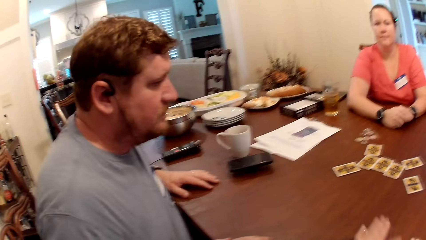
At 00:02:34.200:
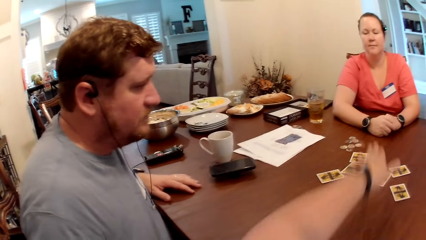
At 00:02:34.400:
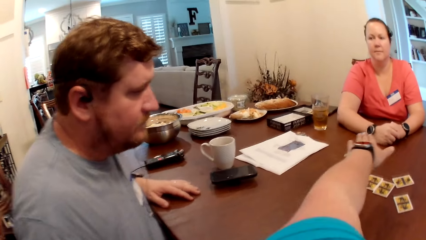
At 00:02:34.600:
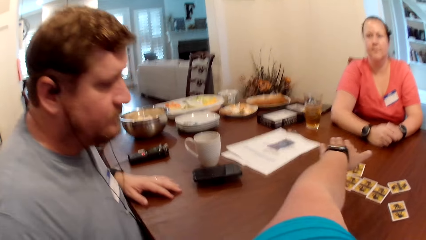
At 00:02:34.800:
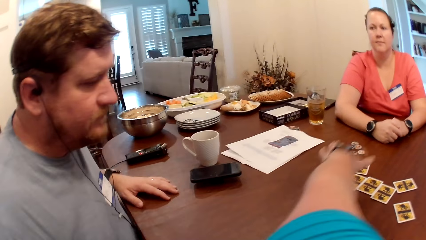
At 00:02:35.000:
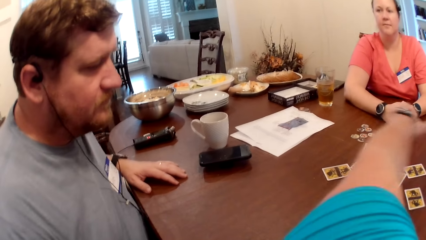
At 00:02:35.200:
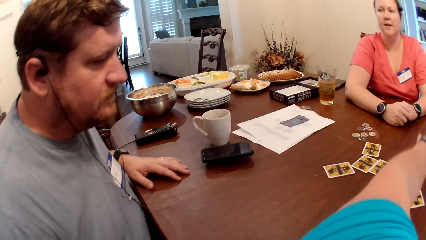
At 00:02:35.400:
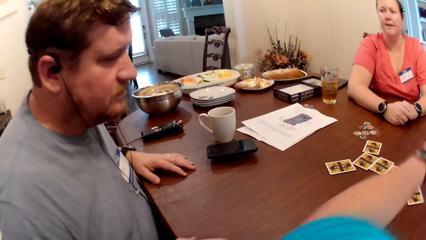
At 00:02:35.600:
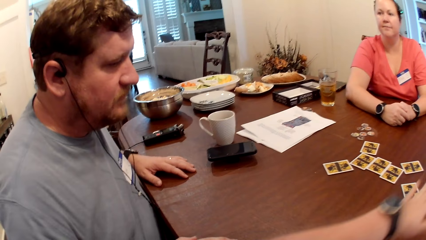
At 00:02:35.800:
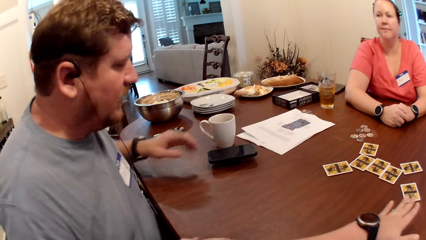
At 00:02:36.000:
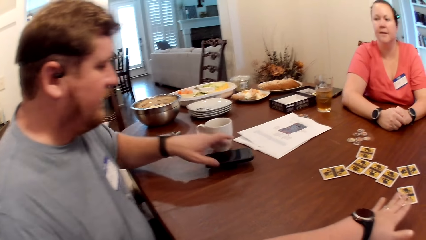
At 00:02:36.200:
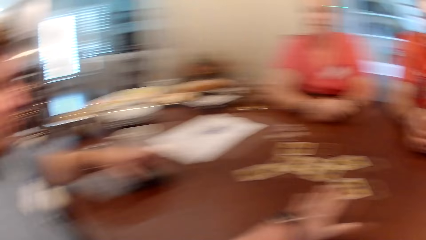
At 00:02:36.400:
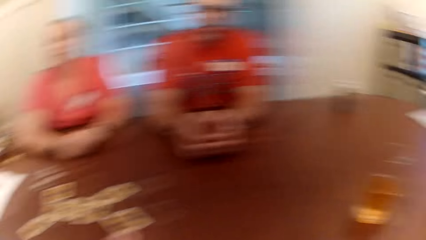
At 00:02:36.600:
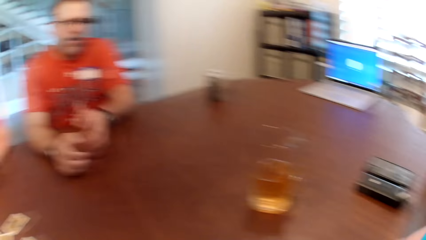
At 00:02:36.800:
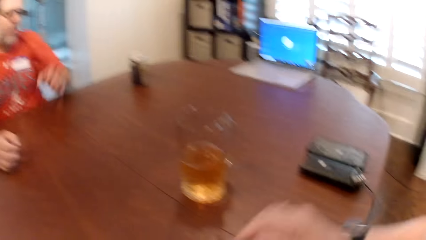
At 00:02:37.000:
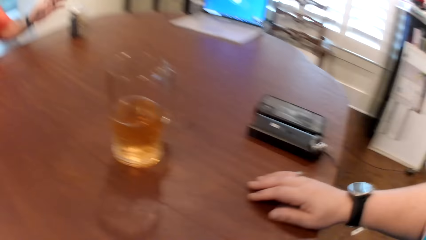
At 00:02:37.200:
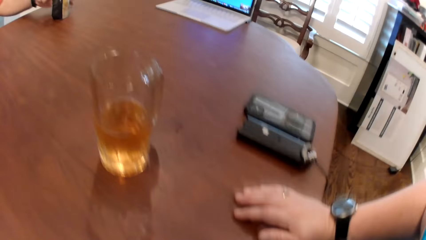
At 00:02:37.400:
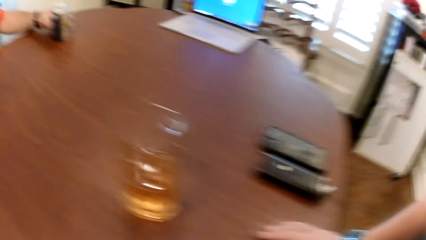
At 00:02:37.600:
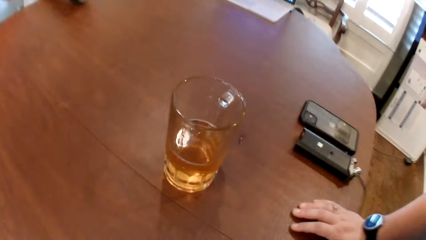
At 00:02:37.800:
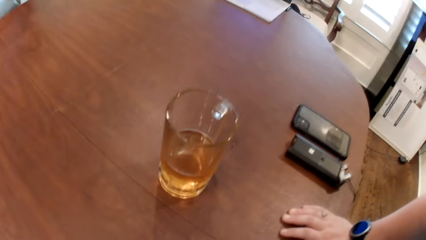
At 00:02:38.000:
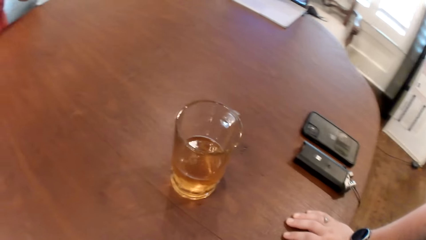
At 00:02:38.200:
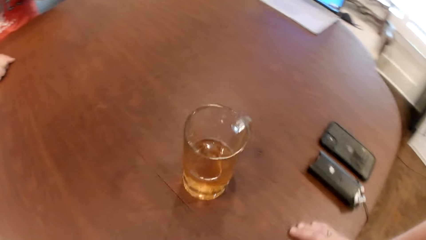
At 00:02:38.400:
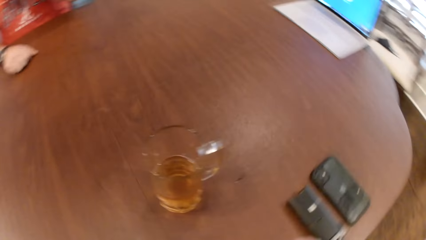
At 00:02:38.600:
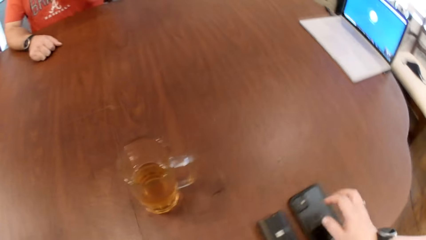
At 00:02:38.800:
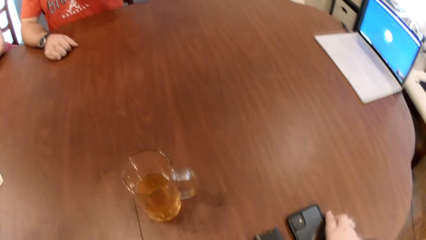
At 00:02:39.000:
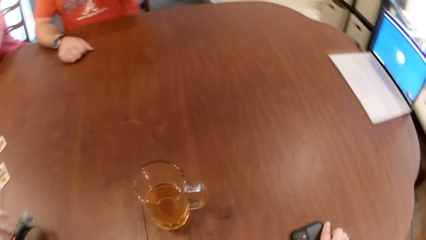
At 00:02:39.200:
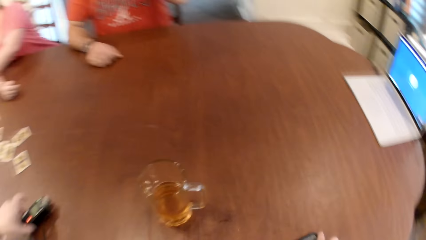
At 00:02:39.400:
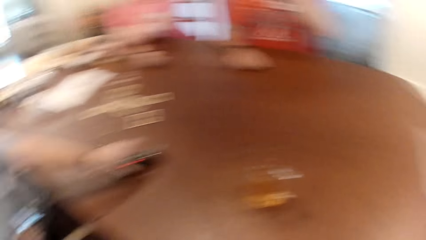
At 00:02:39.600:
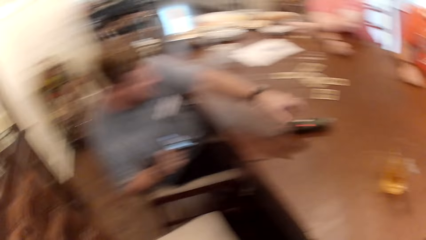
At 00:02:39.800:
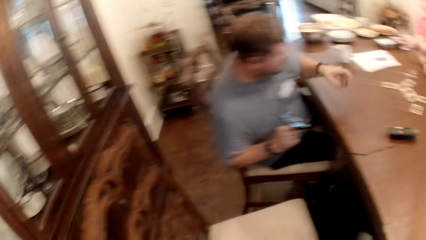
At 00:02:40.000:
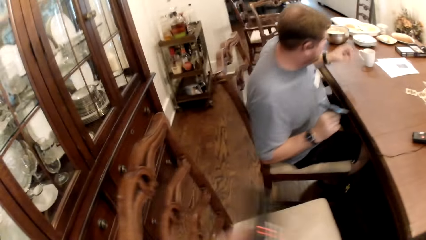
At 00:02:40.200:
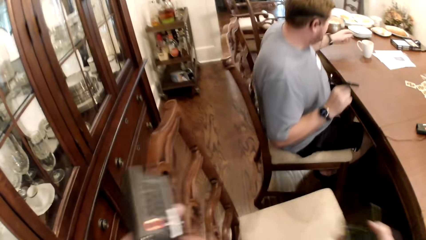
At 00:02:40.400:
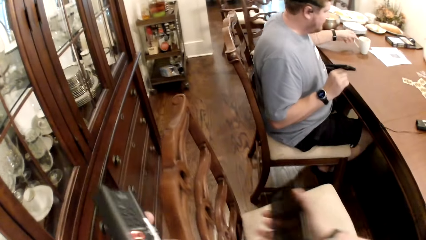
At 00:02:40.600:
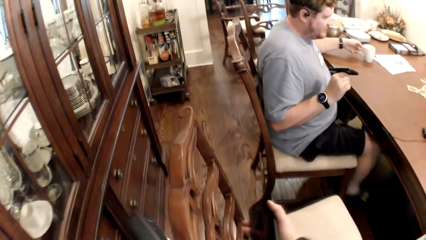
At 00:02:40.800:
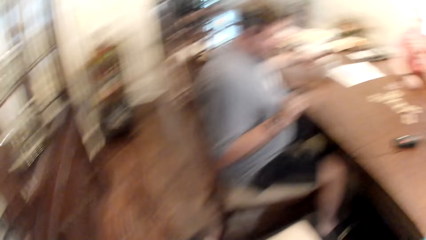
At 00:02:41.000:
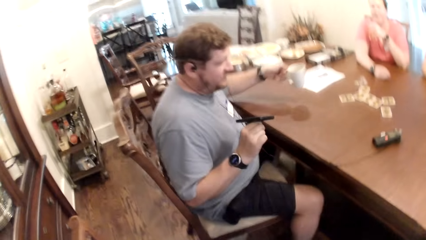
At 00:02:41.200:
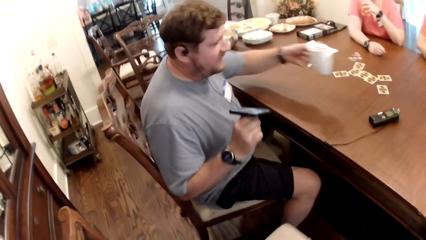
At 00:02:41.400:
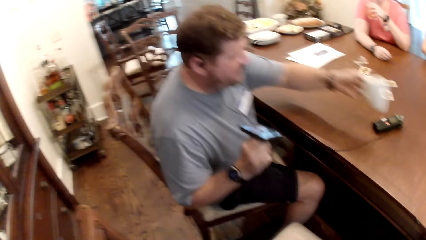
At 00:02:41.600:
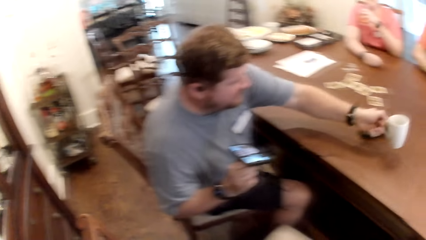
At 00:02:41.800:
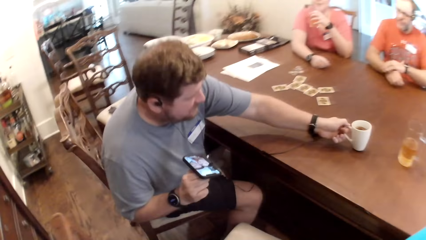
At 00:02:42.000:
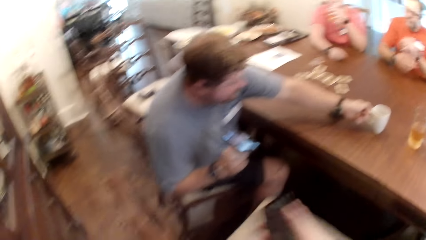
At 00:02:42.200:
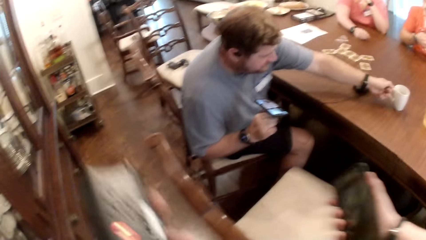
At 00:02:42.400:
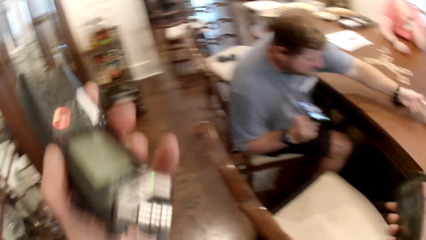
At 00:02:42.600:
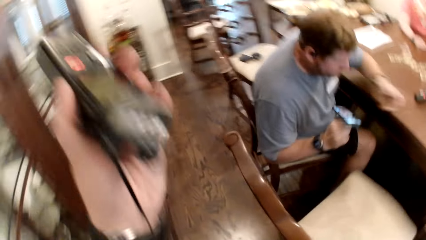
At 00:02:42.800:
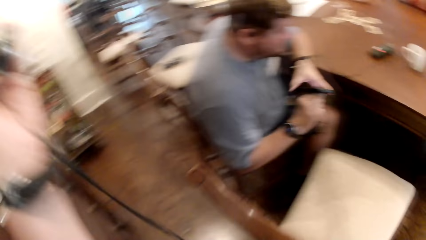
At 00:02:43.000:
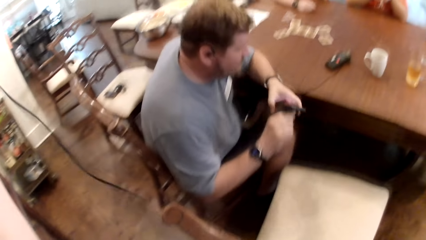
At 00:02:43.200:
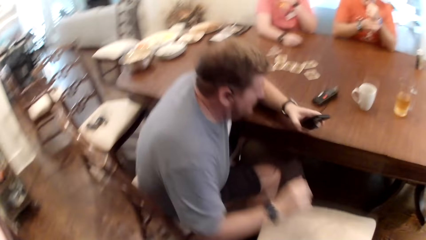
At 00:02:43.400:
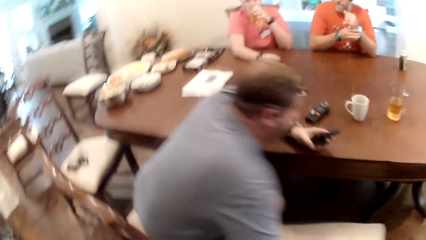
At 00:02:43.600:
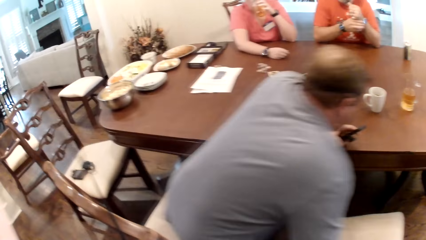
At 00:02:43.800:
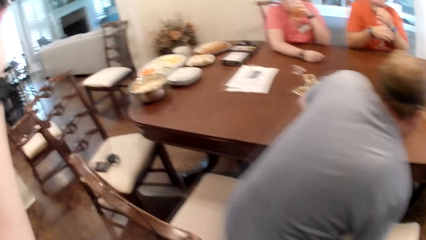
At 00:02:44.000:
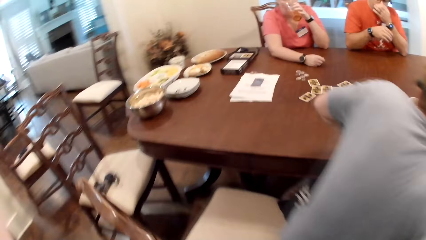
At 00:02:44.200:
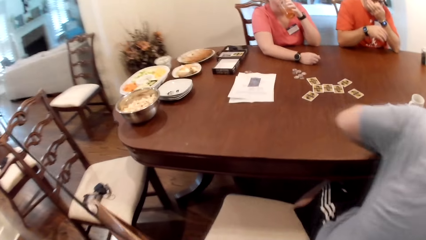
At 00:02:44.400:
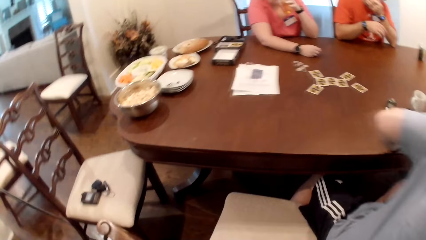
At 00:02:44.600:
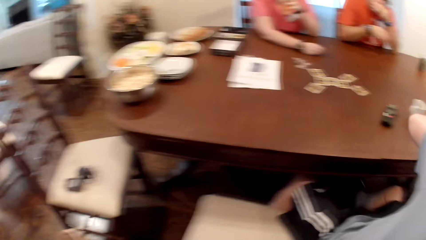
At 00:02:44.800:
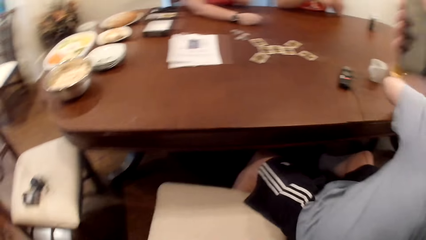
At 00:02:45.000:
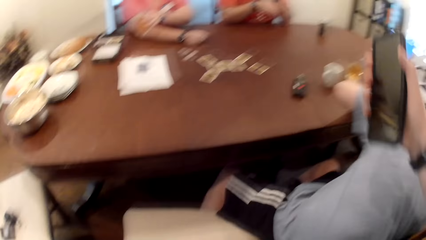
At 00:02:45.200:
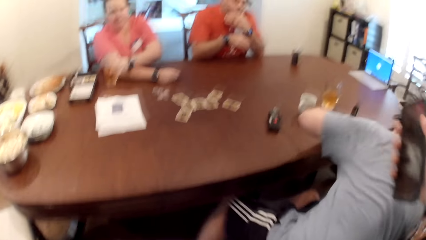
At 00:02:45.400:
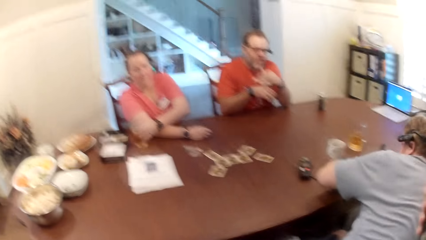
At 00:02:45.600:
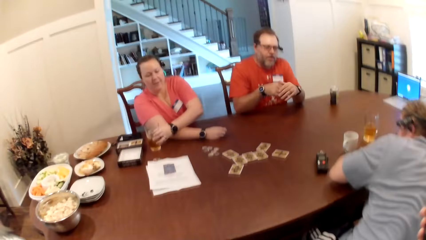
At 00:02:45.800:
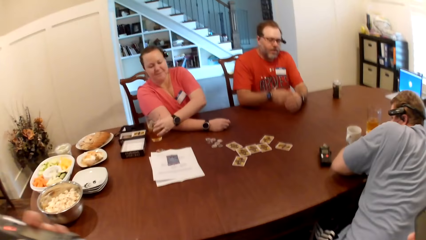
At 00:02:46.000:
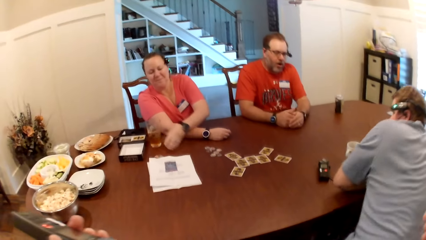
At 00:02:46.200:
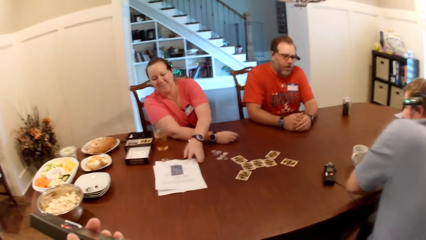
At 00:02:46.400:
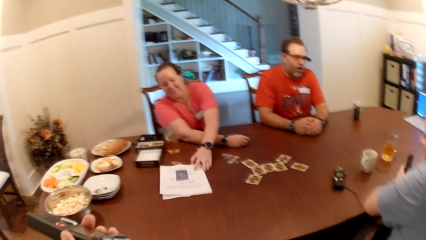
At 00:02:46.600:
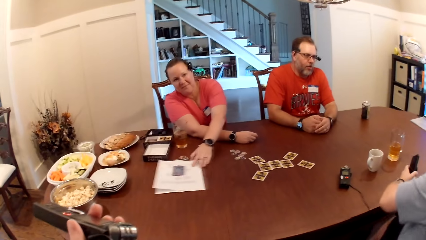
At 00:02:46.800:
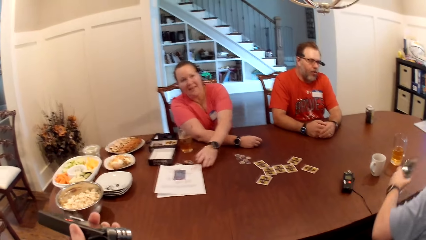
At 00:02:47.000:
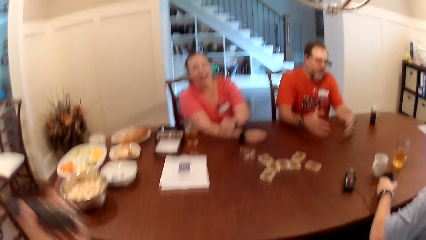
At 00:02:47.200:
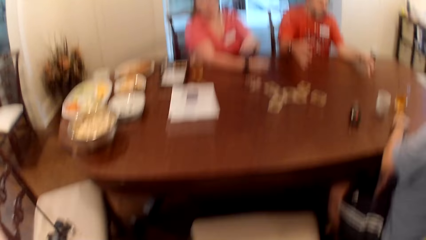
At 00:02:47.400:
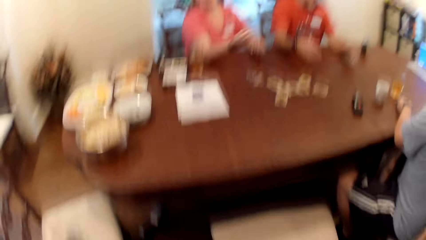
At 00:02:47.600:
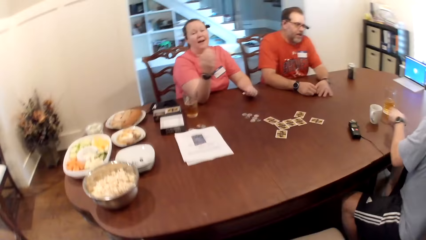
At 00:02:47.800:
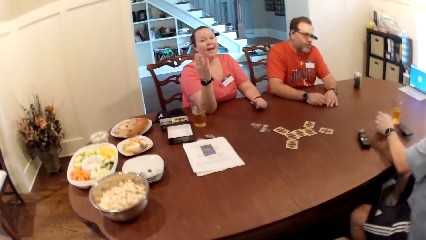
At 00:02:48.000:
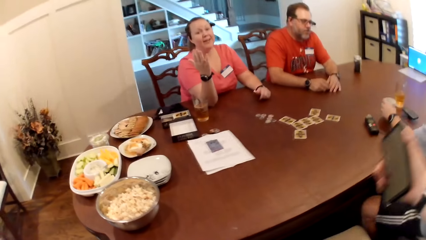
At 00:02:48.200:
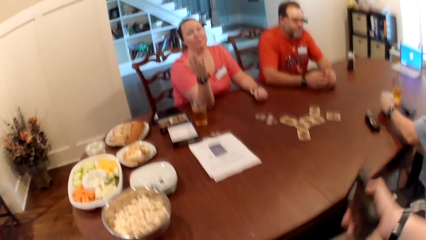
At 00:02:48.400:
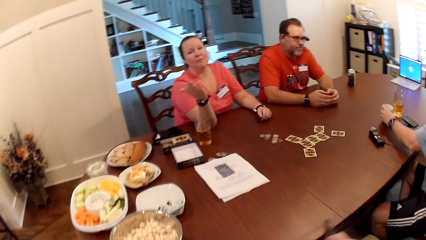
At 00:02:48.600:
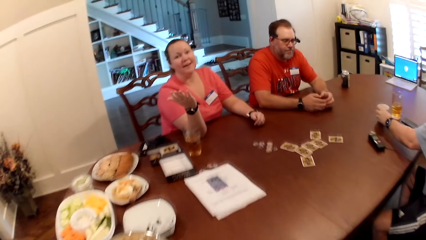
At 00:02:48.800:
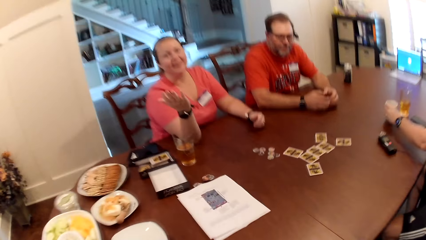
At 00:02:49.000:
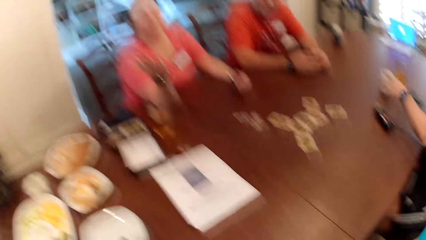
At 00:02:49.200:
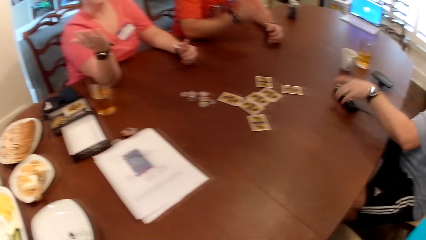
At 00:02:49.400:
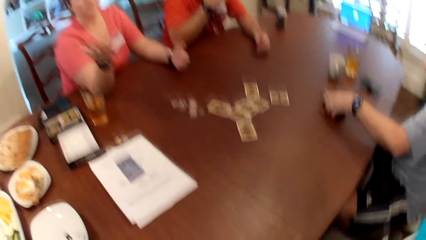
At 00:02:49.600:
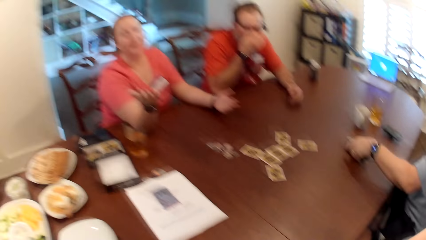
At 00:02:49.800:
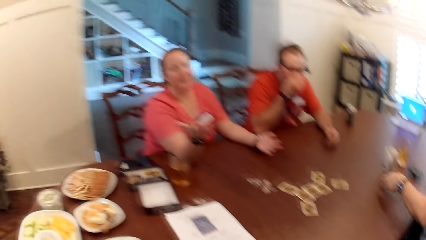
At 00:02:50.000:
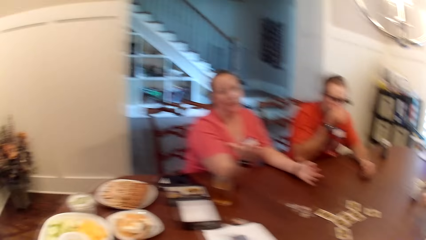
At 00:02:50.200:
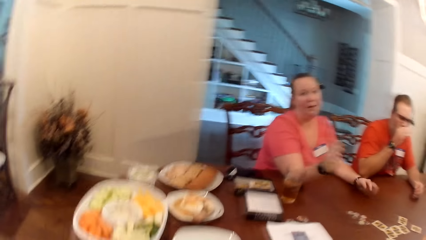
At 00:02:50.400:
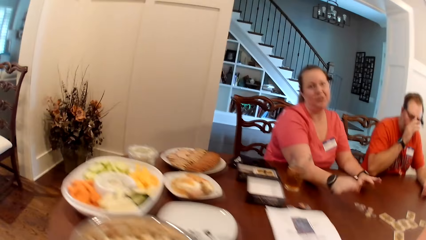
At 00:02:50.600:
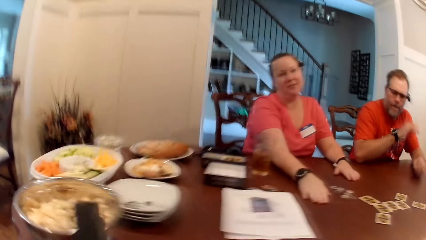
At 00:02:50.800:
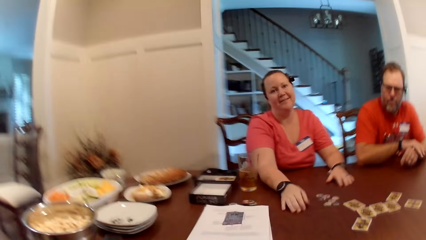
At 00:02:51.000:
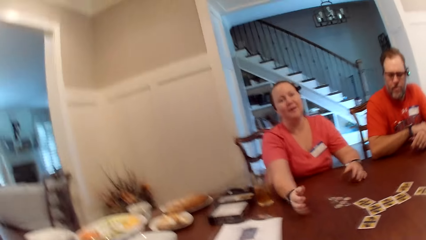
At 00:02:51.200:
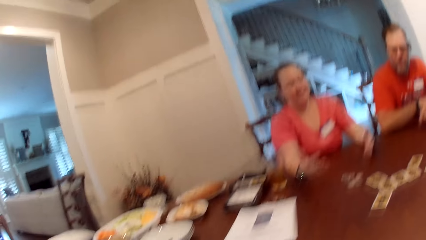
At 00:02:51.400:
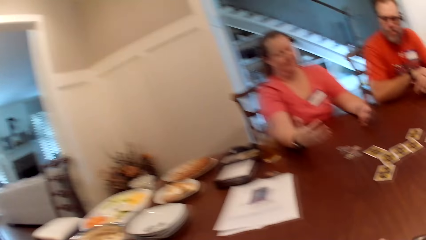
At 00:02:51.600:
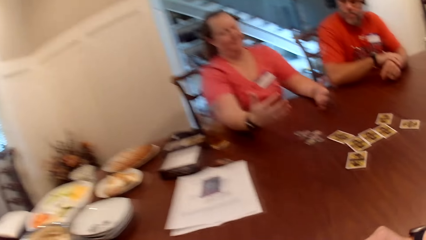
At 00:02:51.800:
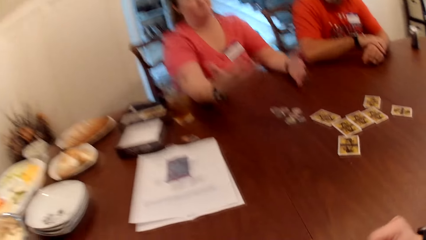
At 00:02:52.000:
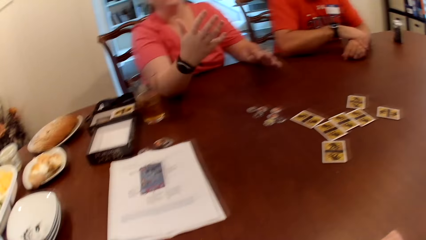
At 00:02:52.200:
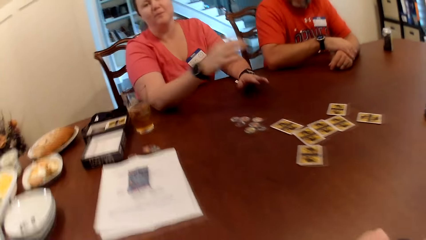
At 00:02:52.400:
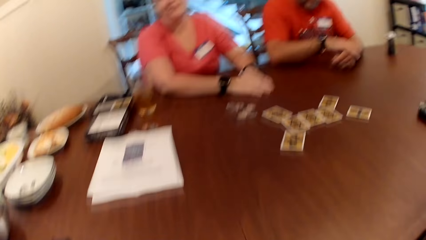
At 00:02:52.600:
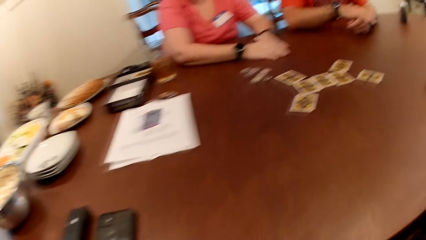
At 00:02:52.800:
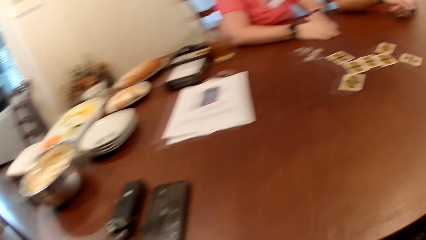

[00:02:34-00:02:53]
A man picks the phone from the table with his left hand. The camera wearer picks the phone from the table with her right hand. The man picks a mug from the table with his left hand and drops the mug on the table with his left hand. The man moves to another chair. The camera wearer changes sitting area with the man. She looks around. A woman adjusts the glass of beer on the table with her left hand. The woman adjusts the piece of paper on the table with her left hand. The man picks the phone from the table with his left hand.
